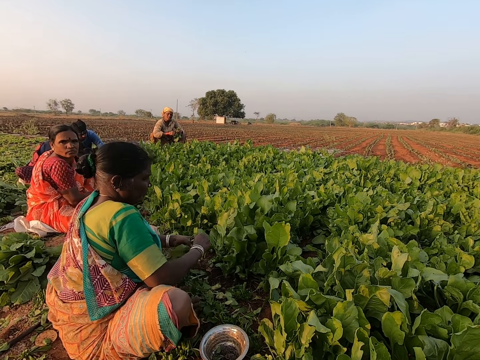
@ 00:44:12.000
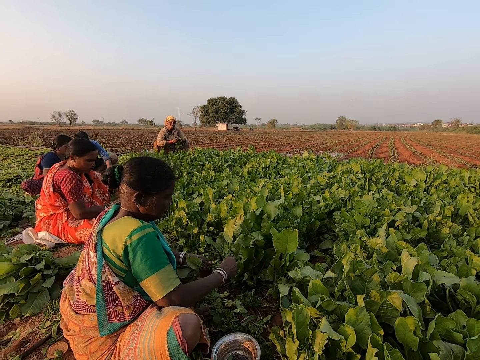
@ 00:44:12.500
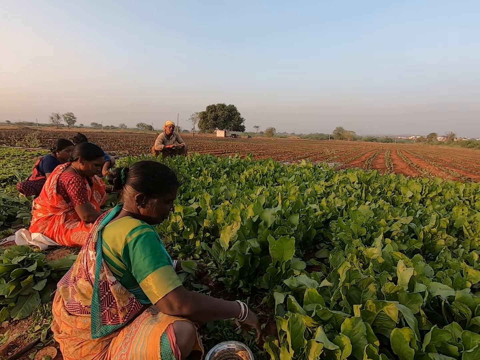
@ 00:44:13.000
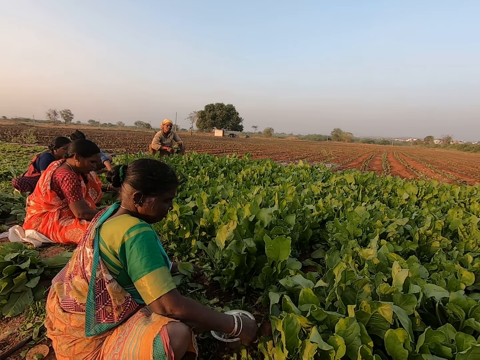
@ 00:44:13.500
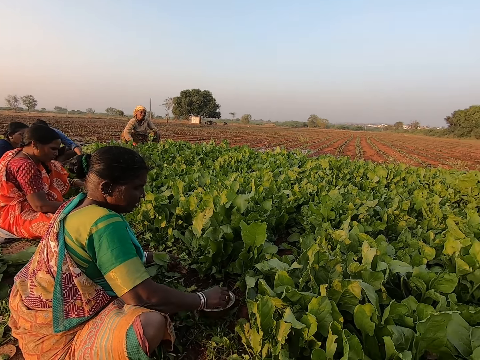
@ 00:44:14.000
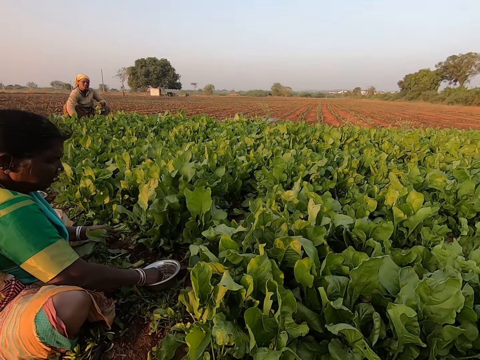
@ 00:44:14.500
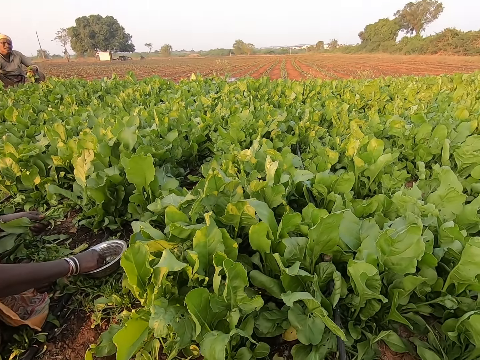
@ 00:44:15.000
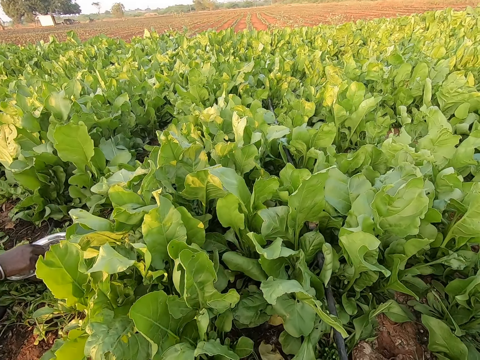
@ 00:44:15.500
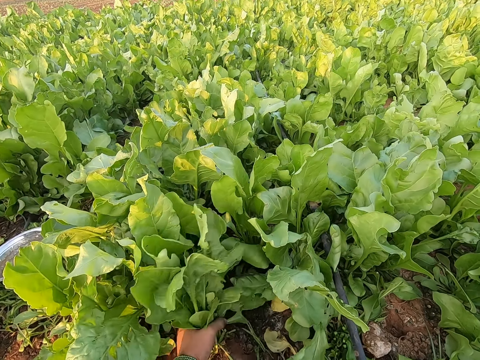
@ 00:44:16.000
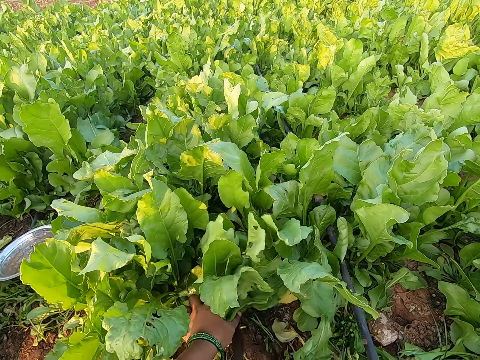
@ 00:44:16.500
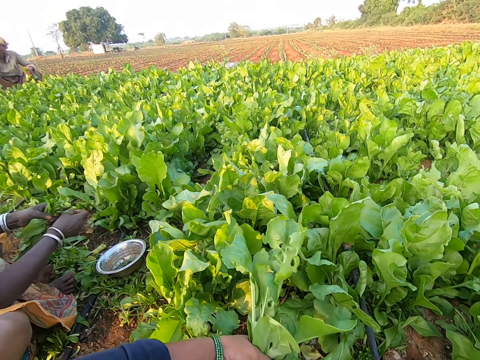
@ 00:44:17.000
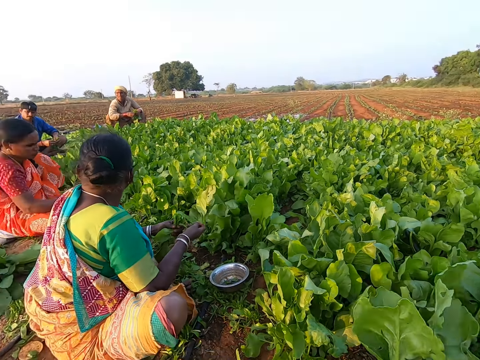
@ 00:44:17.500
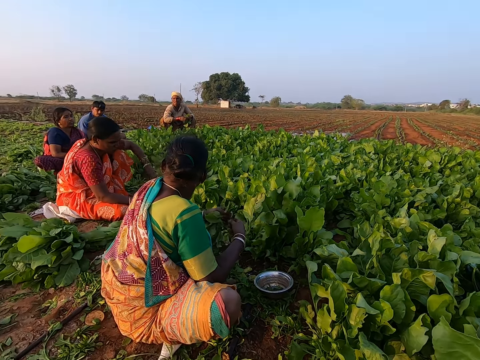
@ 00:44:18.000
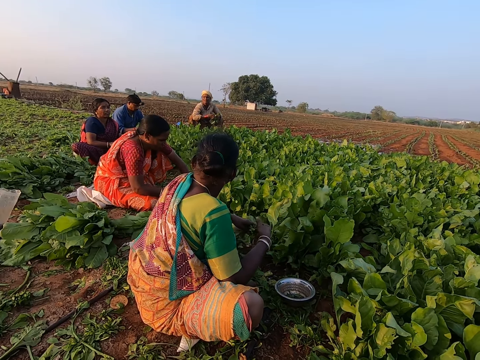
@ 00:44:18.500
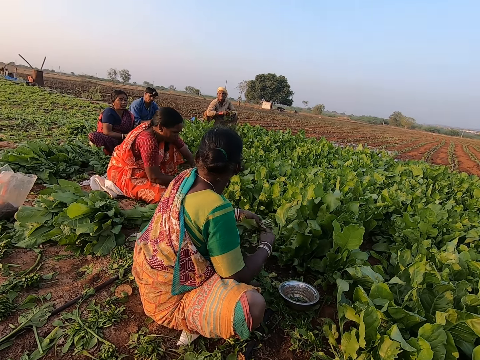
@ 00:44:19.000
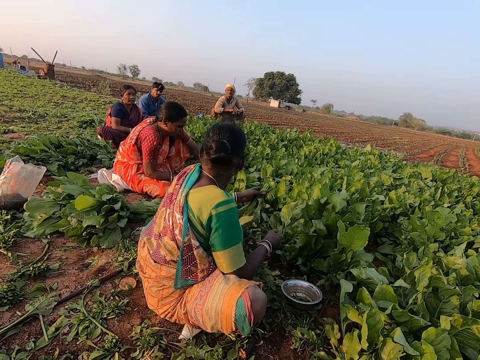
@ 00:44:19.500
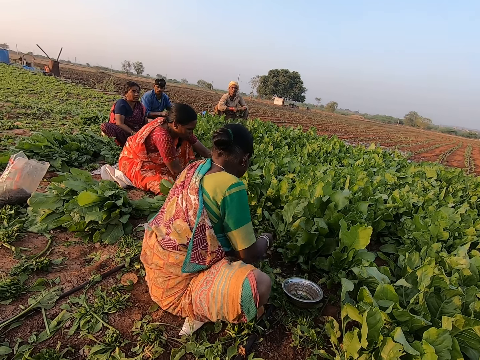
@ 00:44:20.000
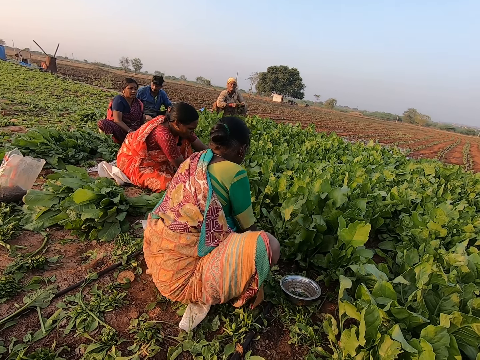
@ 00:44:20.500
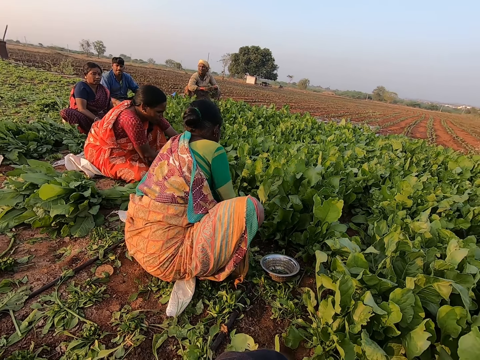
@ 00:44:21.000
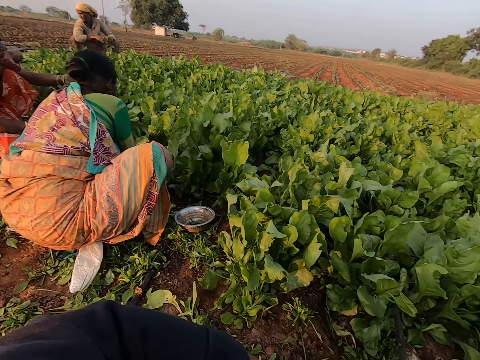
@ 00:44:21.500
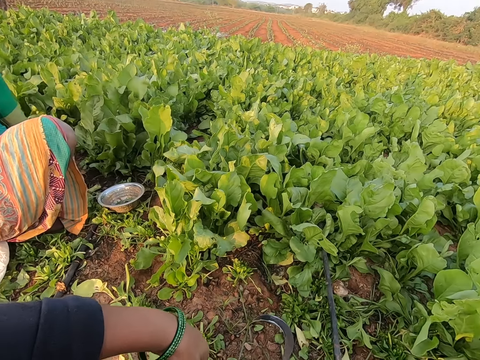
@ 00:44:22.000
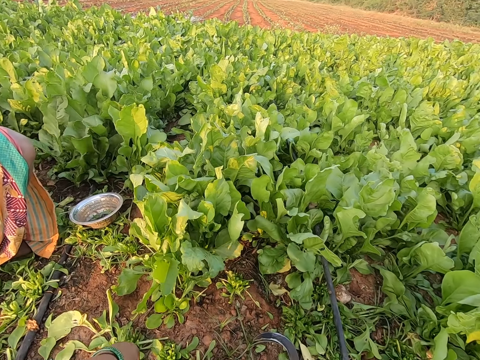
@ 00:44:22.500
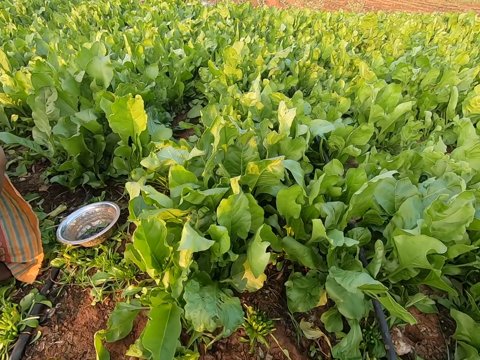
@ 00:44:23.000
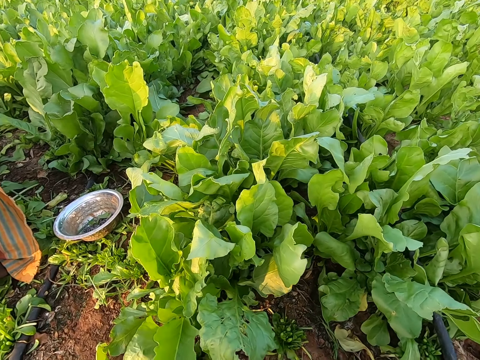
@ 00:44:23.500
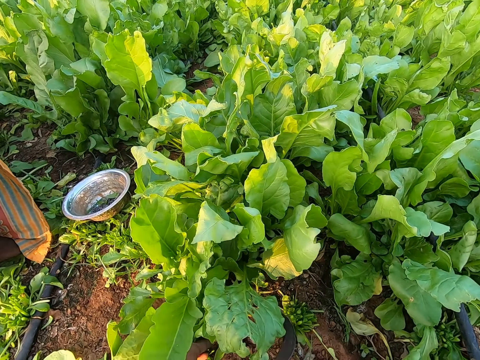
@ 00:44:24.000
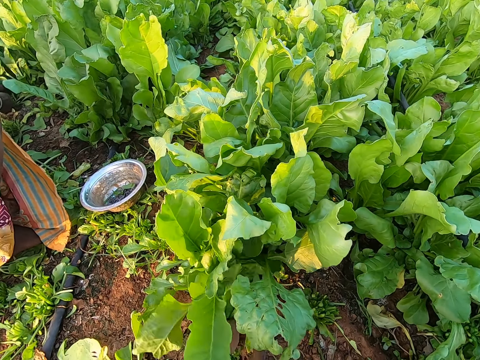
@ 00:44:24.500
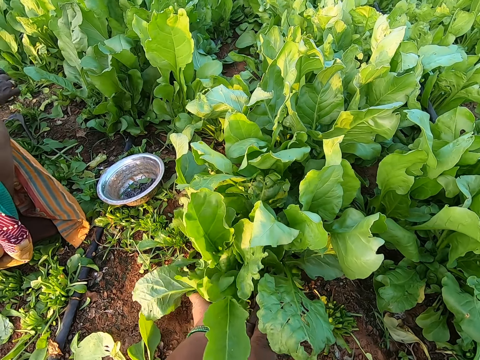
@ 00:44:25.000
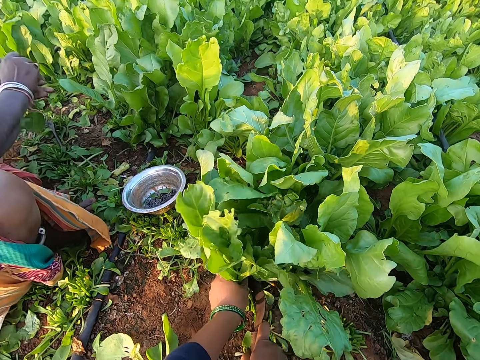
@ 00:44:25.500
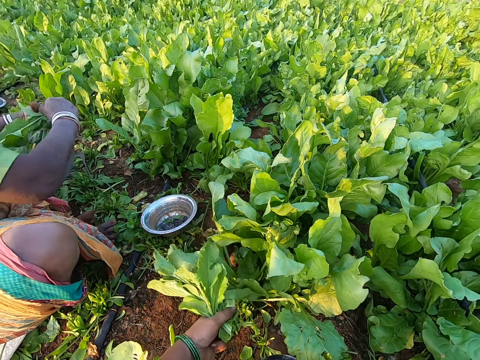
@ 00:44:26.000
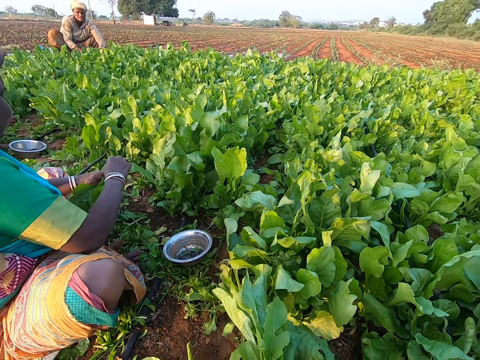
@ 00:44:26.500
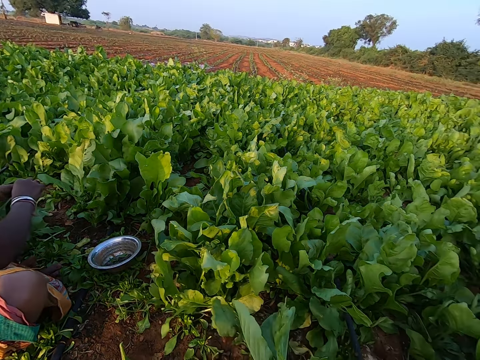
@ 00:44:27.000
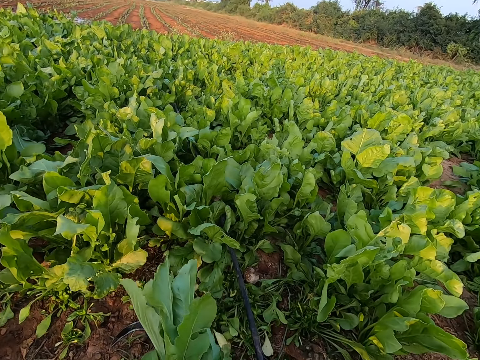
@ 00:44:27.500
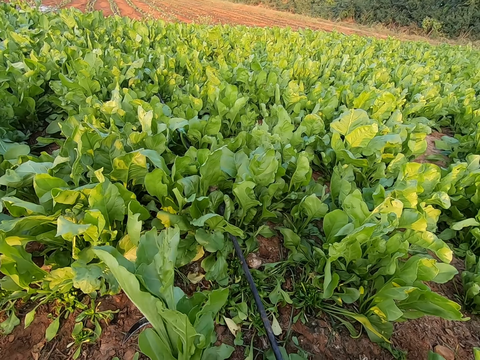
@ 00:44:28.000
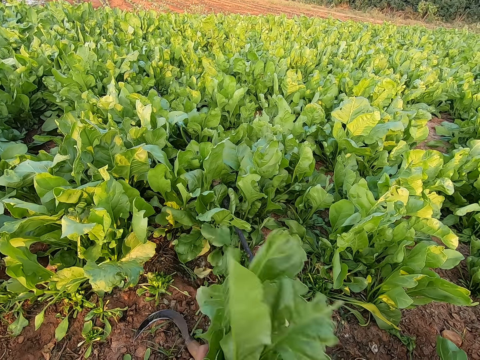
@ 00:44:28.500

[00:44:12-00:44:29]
The camera wearer talks with a woman. The woman picks a rubber band from a container on the ground with her right hand. The camera wearer cuts a bunch of collard green leaves in her left hand with the sickle in her right hand. The woman puts the rubber band in her right hand around the collard green leaves in her left hand. The woman puts the collard green leaves on the ground with her left hand. The woman cuts a bunch of collard green leaves in her left hand with the sickle in her right hand. The camera wearer cuts a bunch of collard green leaves in her left hand with the sickle in her right hand. The woman holds the bunch of collard green leaves with both hands.

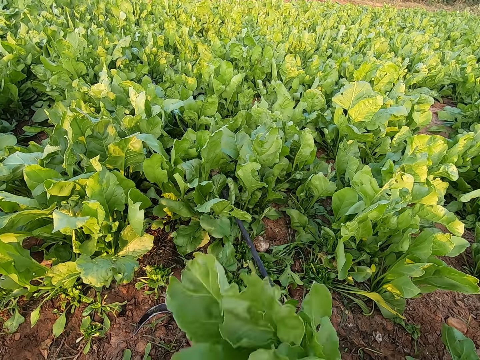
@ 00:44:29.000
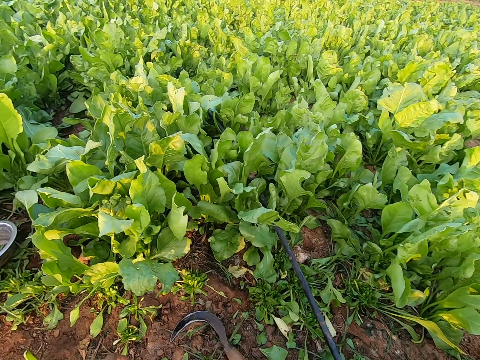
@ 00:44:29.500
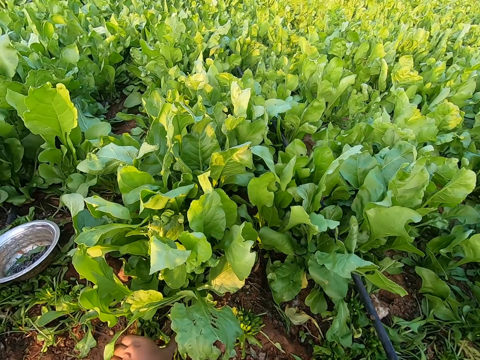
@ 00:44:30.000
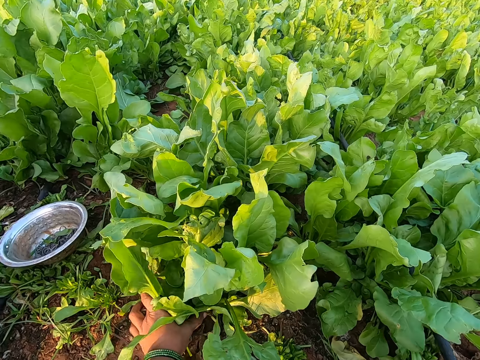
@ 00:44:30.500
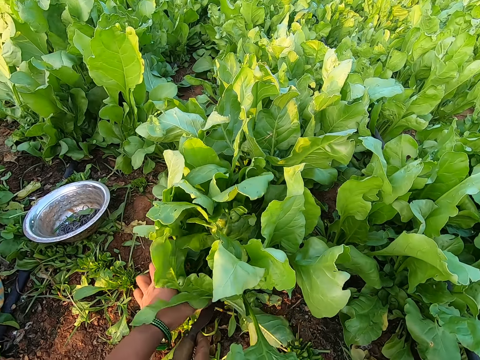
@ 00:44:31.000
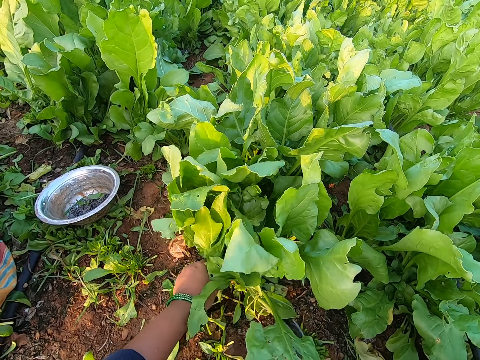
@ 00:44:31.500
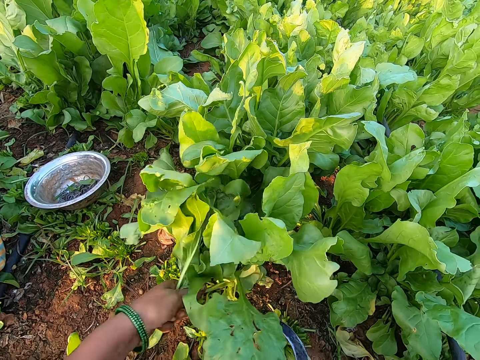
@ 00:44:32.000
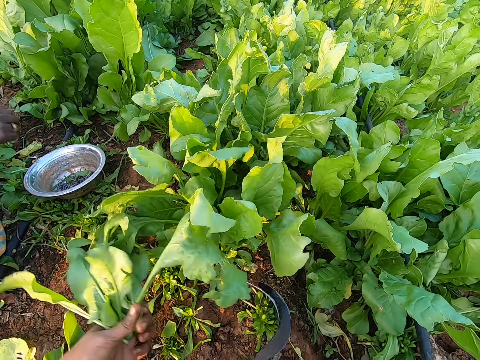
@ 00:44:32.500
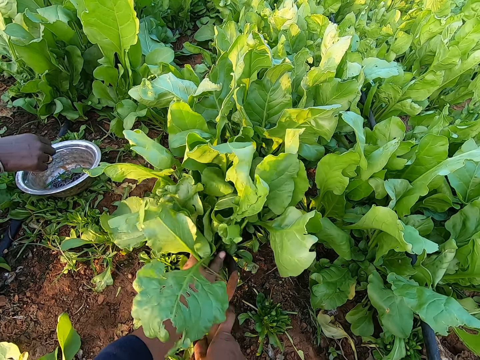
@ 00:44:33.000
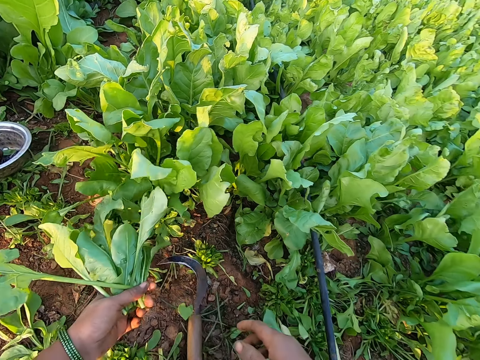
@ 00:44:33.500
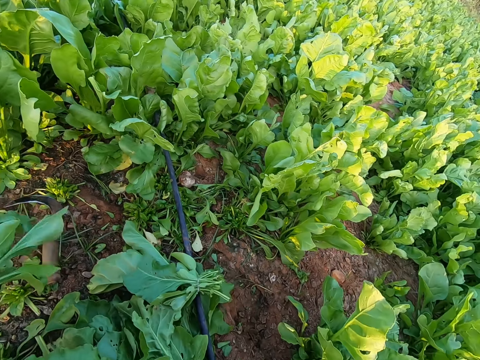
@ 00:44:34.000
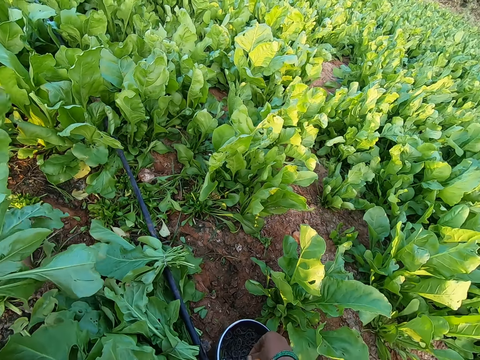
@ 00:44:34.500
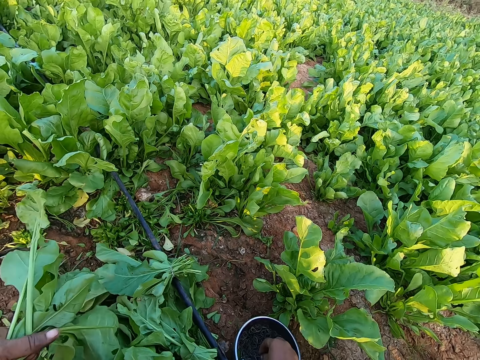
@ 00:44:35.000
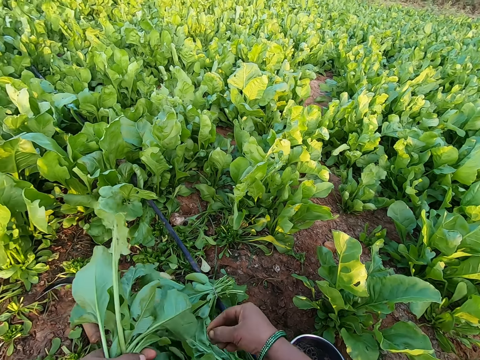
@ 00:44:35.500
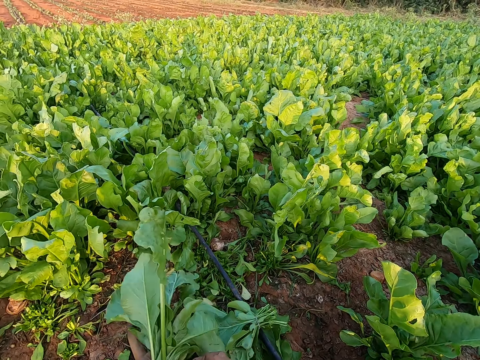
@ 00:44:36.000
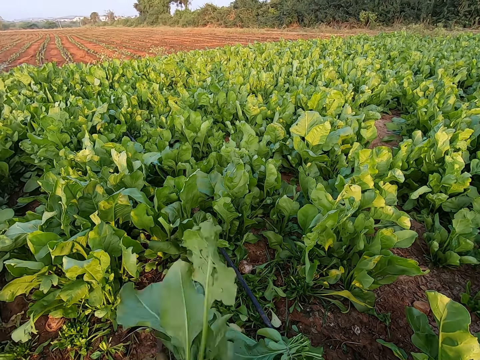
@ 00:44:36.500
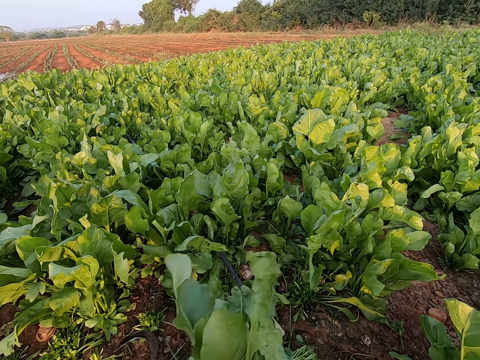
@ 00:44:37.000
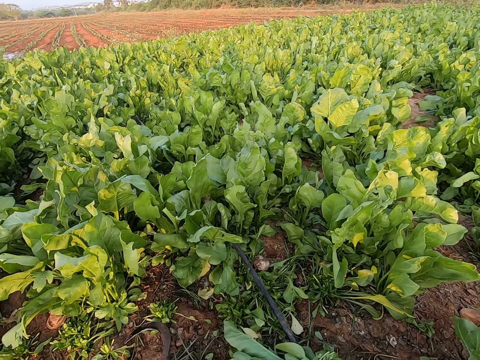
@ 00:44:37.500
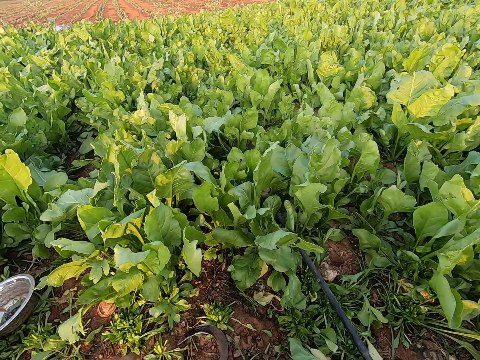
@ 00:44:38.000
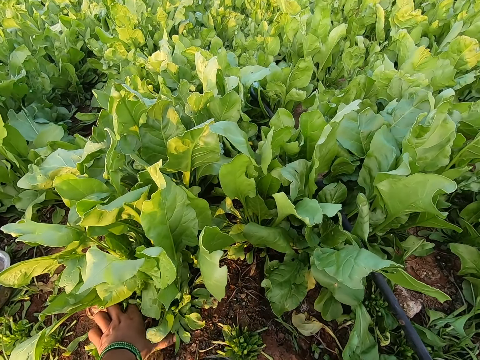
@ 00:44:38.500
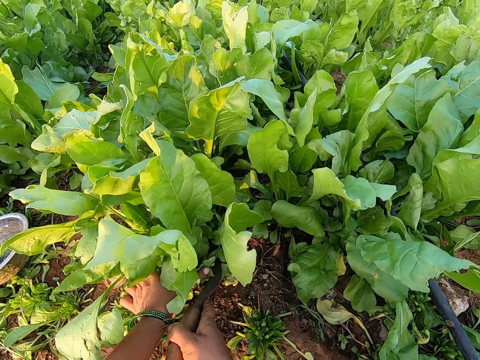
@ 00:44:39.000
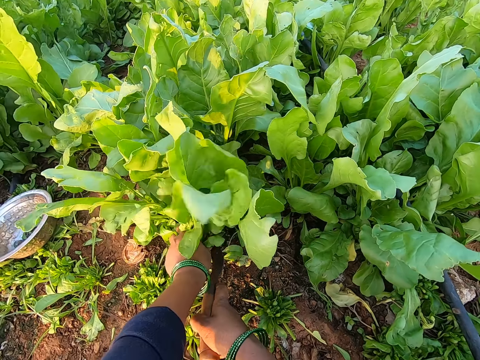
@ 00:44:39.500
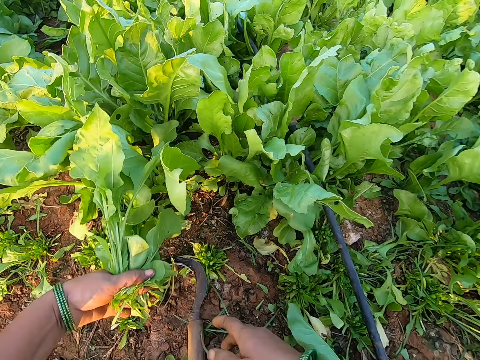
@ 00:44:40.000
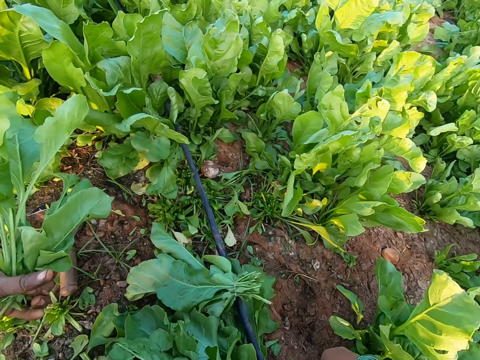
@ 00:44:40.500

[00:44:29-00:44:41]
The camera wearer cuts a bunch of collard green leaves in her left hand with the sickle in her right hand. She cuts again. A woman picks a rubber band from the container on the ground with her right hand. The camera wearer drops the sickle in her right hand on the ground. She picks a rubber band from the container on the ground with her right hand. She puts the rubber band in her right hand around the collard green leaves in her left hand. She cuts a bunch of collard green leaves in her left hand with the sickle in her right hand. She drops the sickle in her right hand on the ground.
